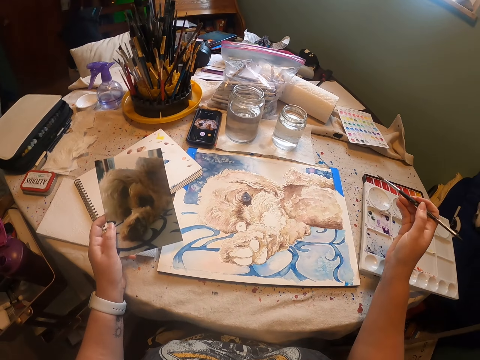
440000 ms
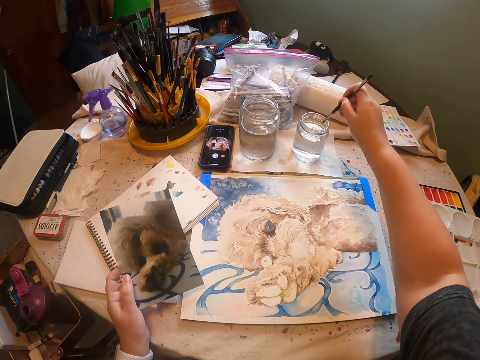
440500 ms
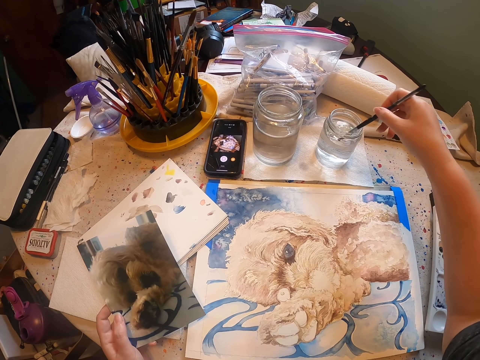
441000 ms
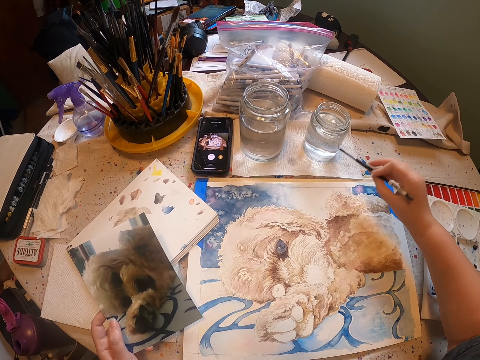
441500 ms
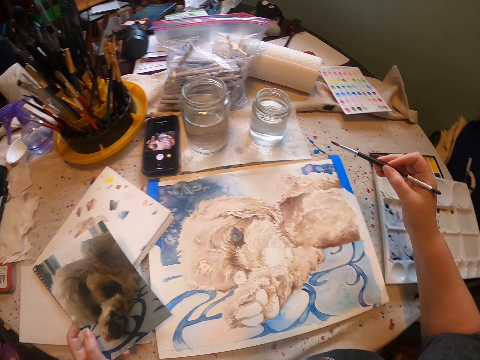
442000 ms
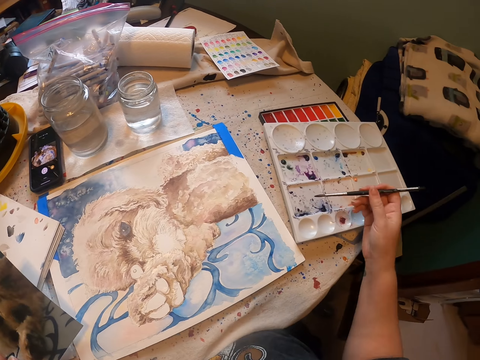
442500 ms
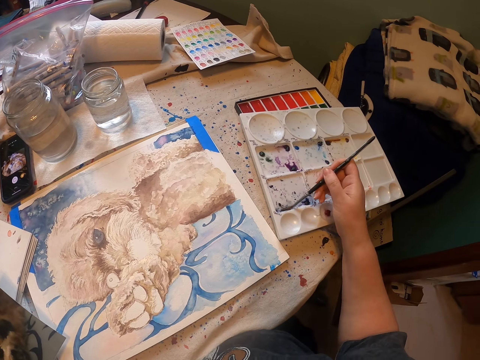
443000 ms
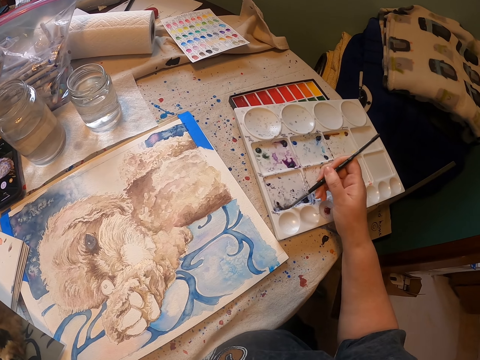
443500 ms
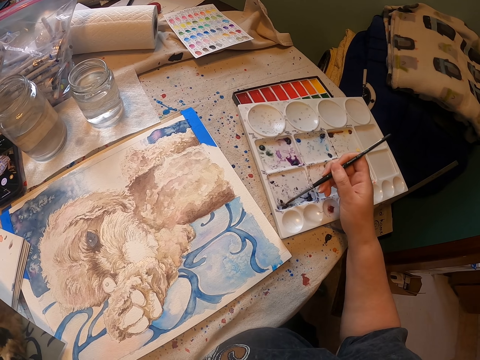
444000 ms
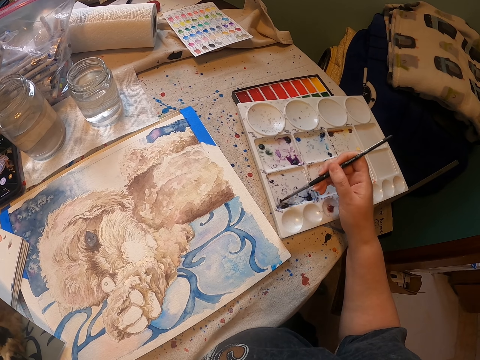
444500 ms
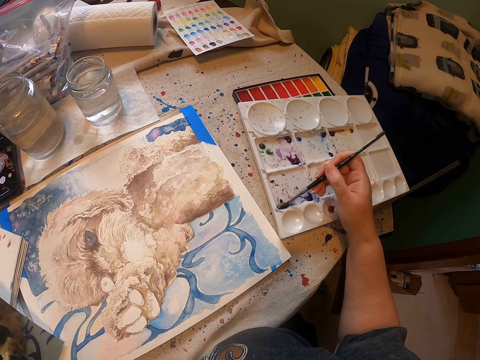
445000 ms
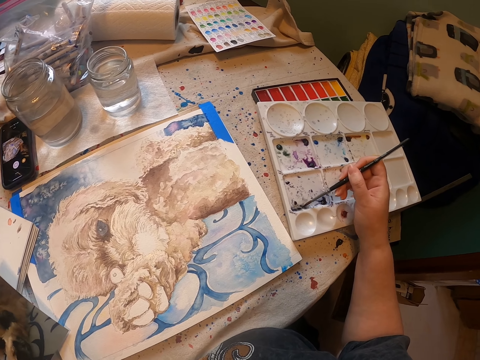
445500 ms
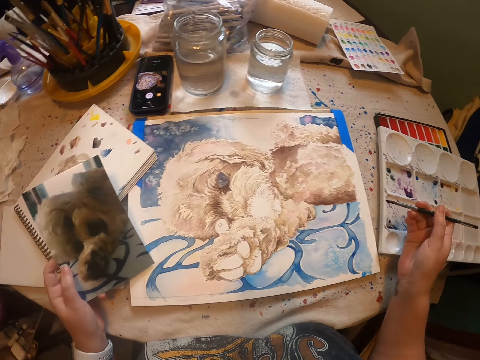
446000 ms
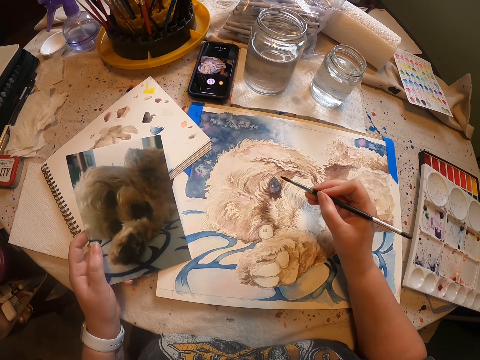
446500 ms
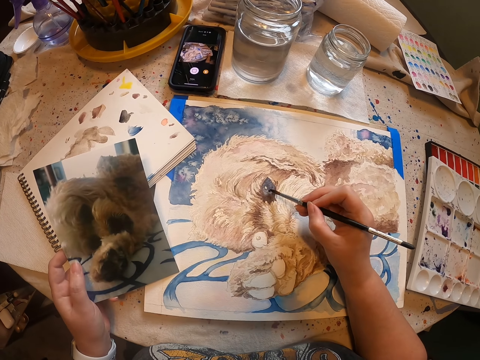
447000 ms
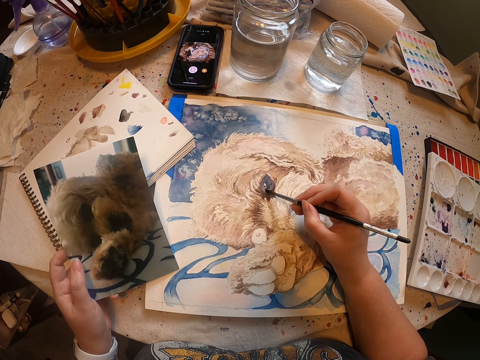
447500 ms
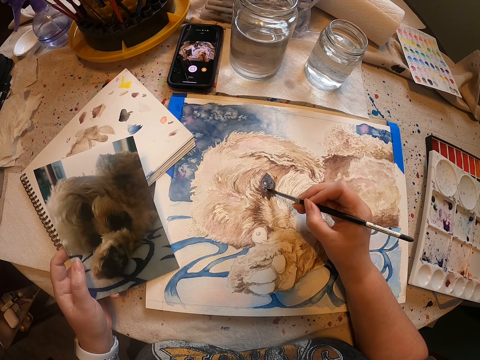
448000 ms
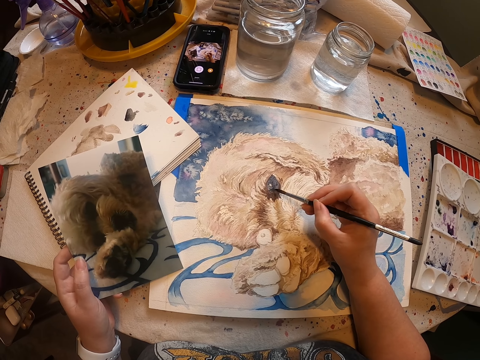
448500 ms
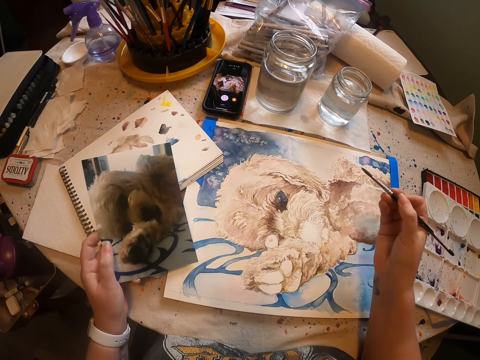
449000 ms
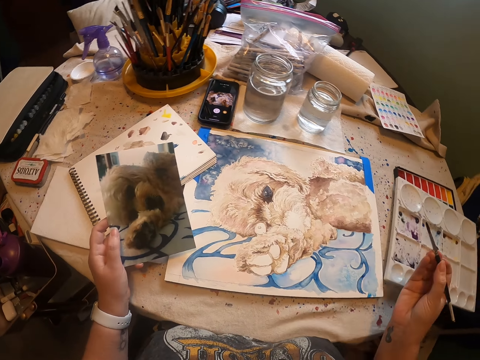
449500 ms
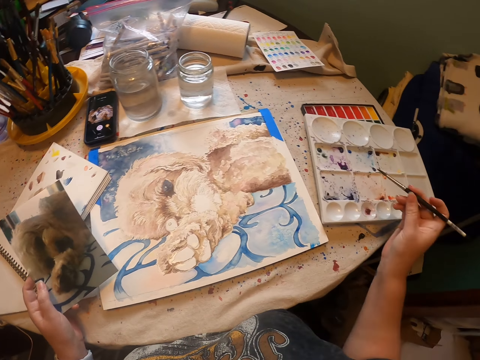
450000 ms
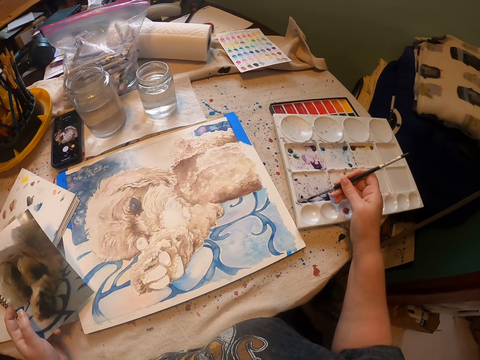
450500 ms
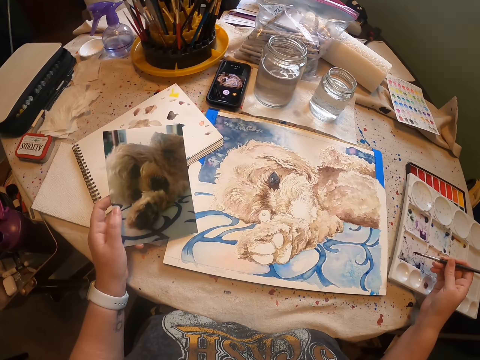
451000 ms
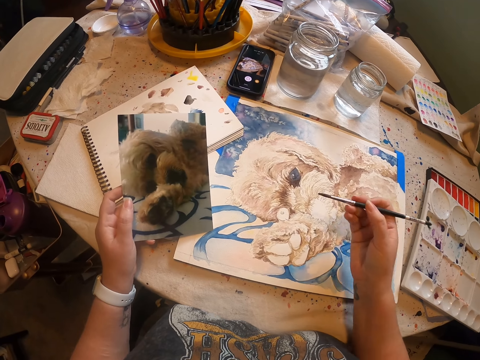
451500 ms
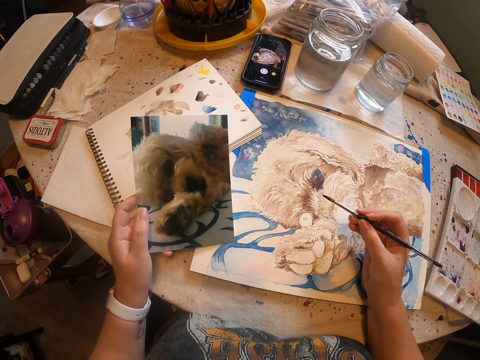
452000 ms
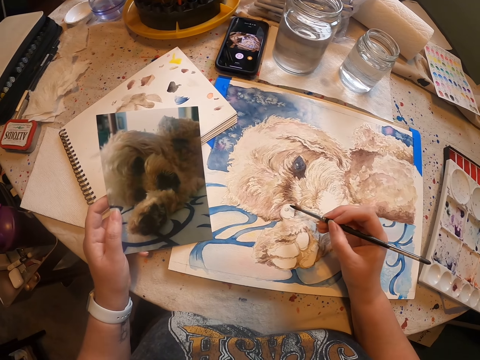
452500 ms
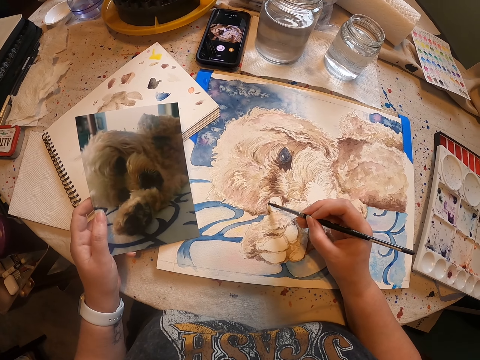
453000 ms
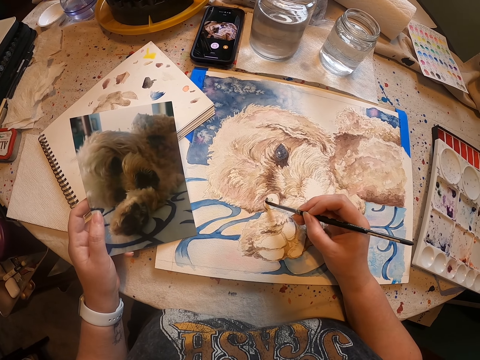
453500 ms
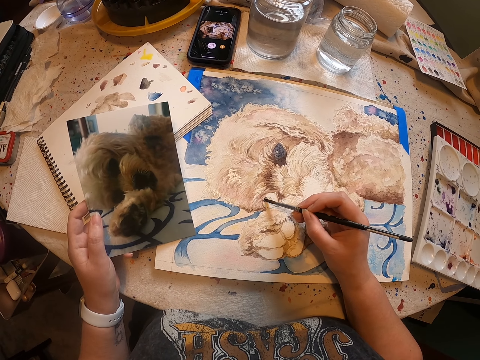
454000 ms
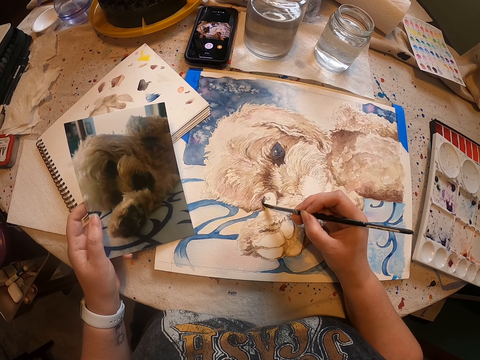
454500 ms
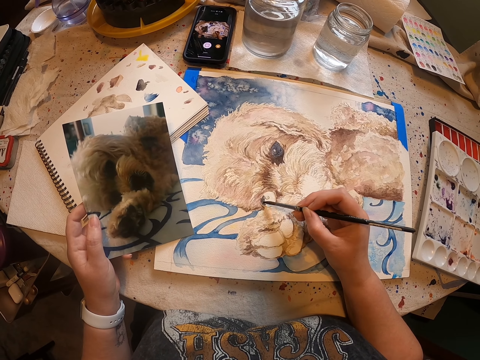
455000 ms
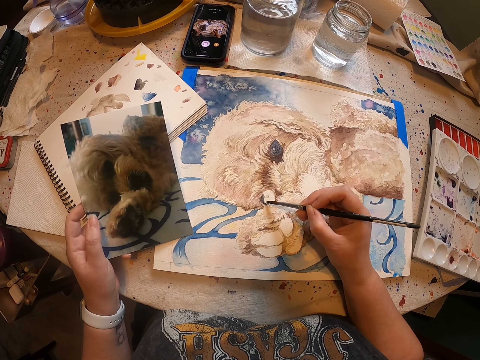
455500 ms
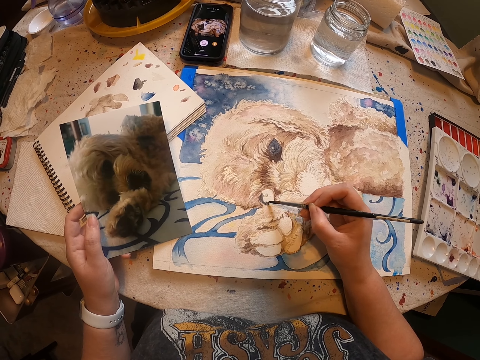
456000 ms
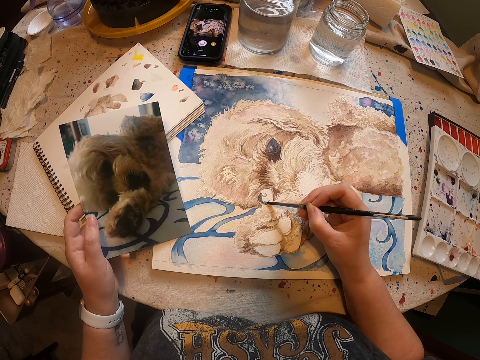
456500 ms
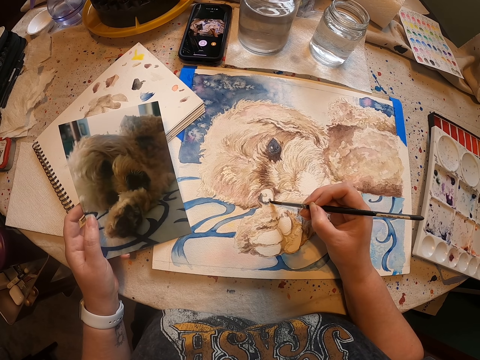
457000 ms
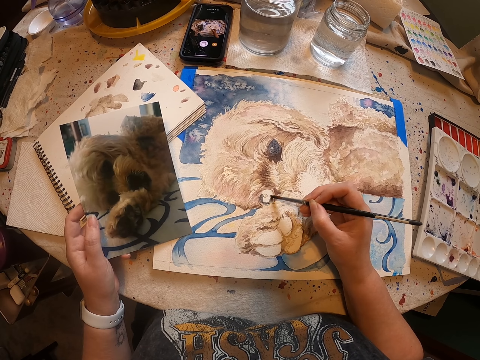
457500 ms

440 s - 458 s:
The camera wearer dips the art pen in water. They wipe the art pen on a paper on the table. They rub the art pen on the paint tray and remove paint from the paint tray. They paint an artwork with the art pen. They remove paint from the paint tray and rub the art pen on the paint tray. They paint the artwork with the art pen.

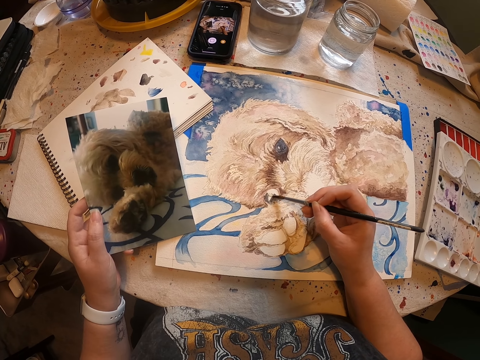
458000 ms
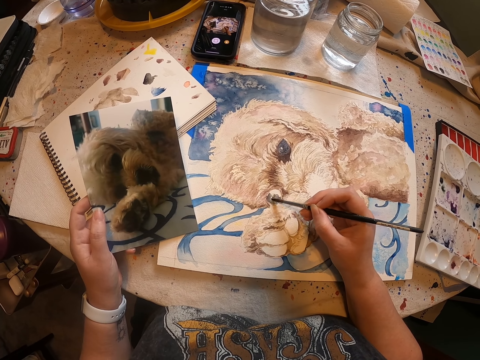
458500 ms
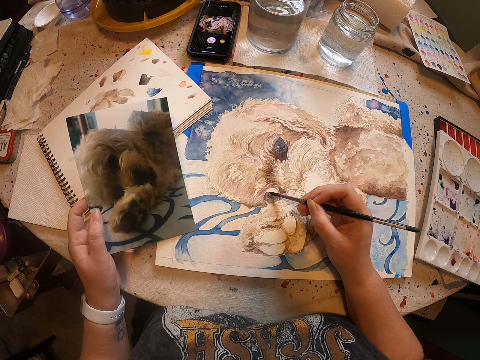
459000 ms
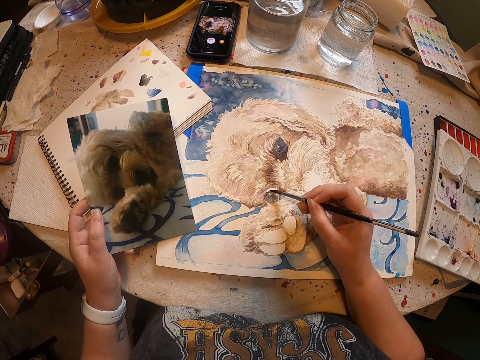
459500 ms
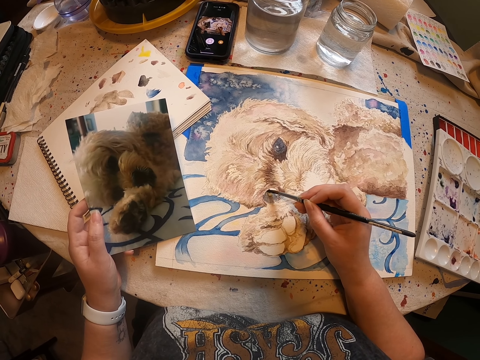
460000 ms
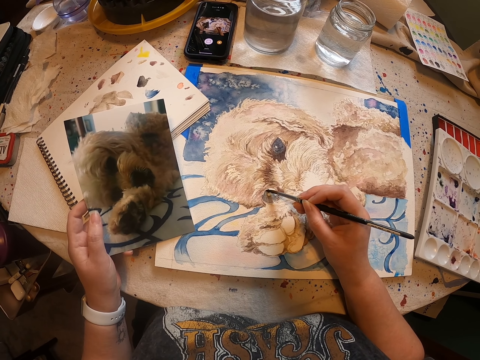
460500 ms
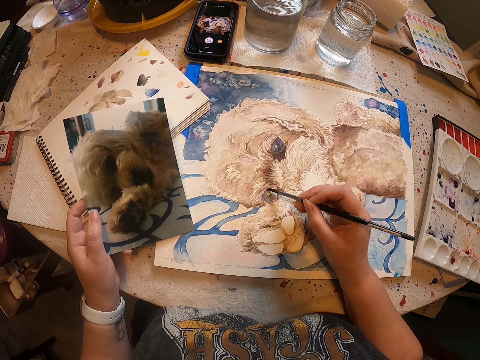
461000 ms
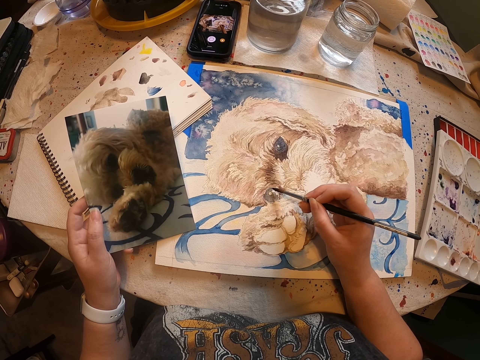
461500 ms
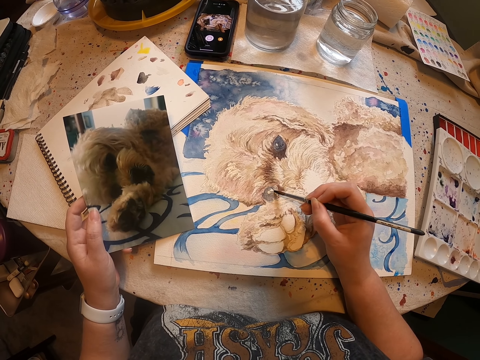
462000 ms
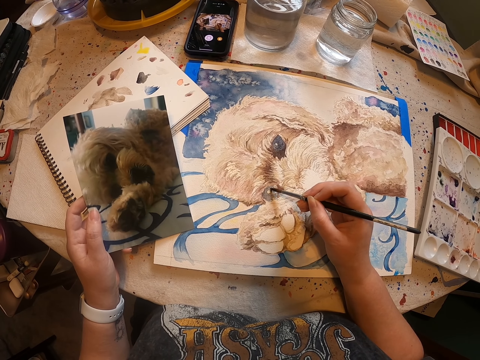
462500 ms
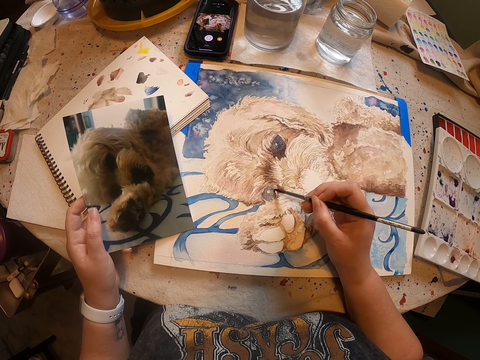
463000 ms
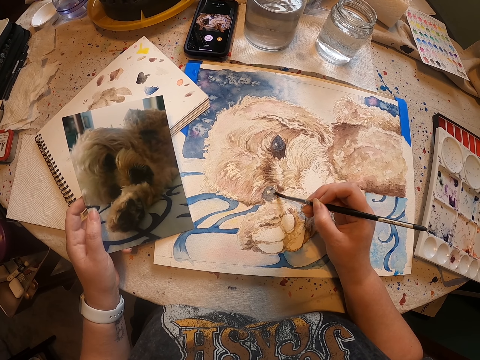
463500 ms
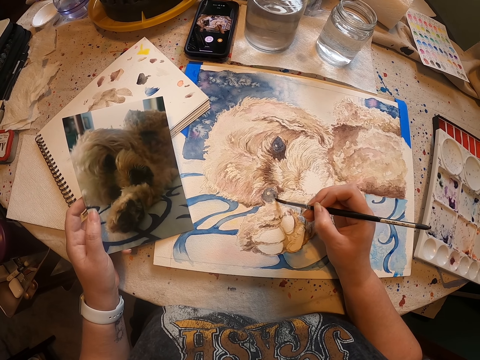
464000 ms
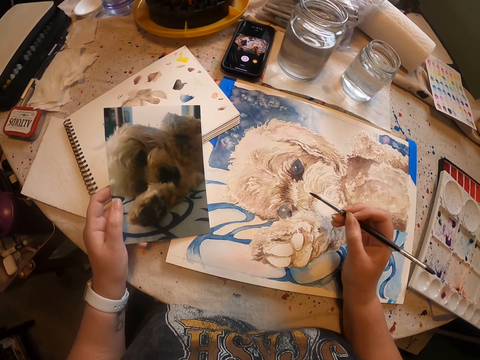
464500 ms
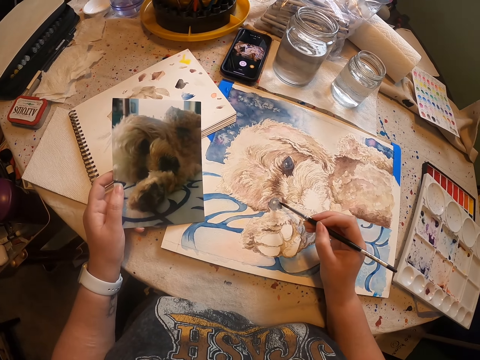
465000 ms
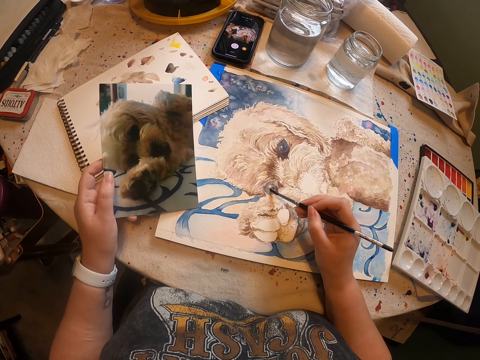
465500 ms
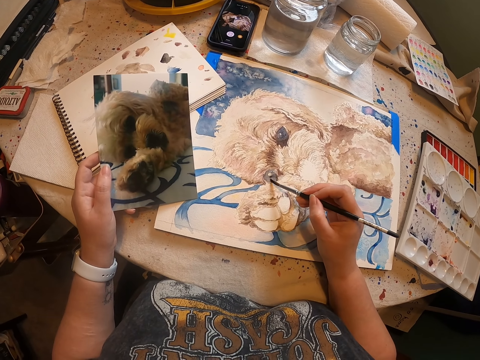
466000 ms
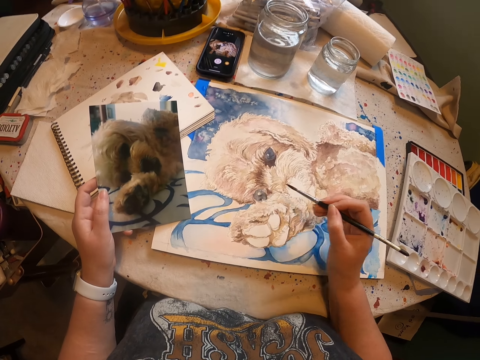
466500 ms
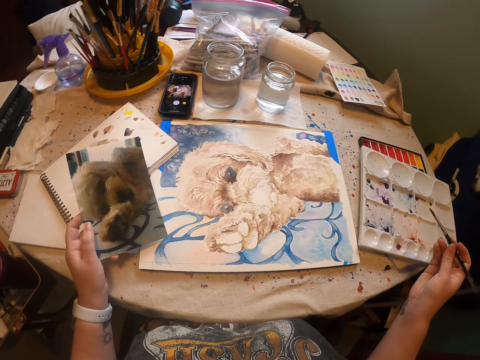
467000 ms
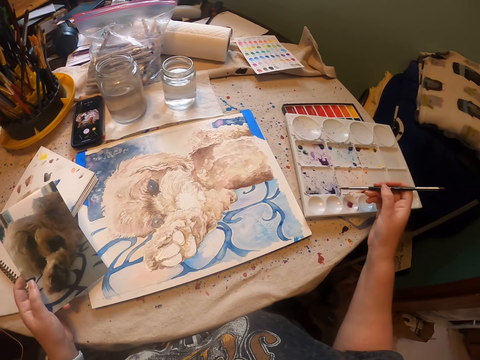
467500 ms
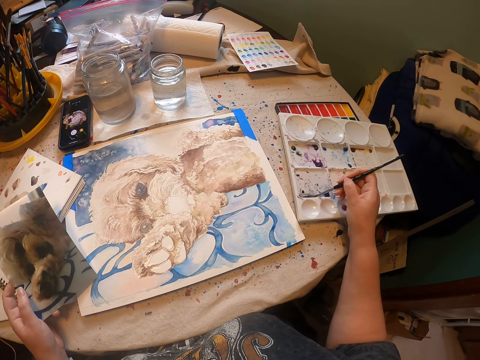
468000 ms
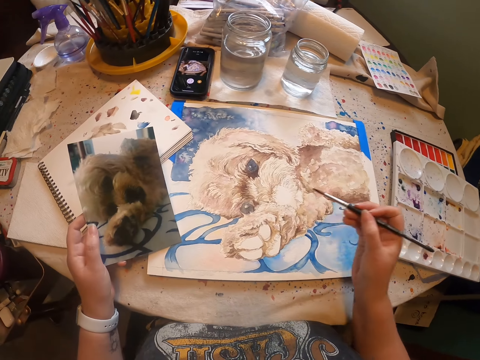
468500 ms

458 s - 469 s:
The camera wearer removes paint from the paint tray and rubs the art pen on the paint tray.
